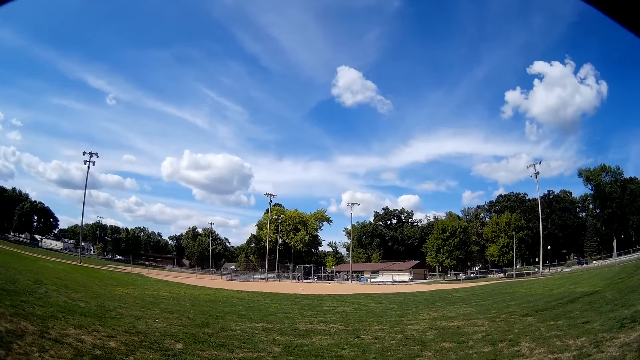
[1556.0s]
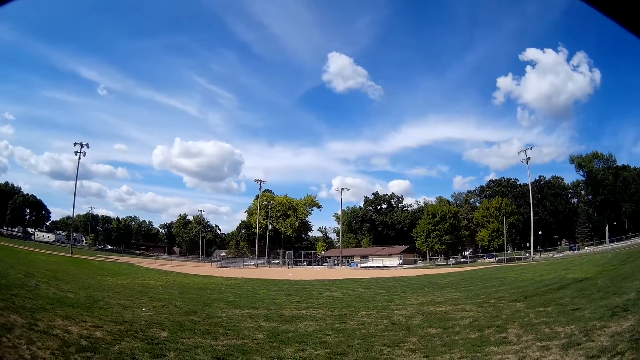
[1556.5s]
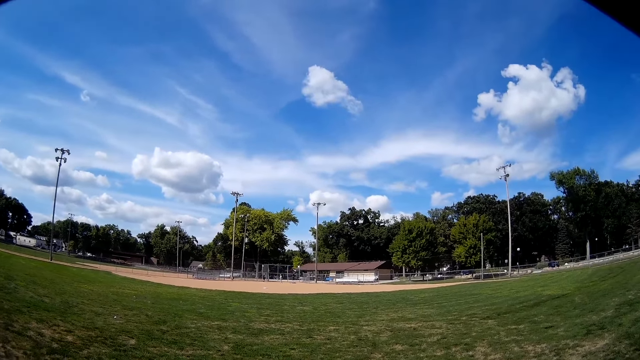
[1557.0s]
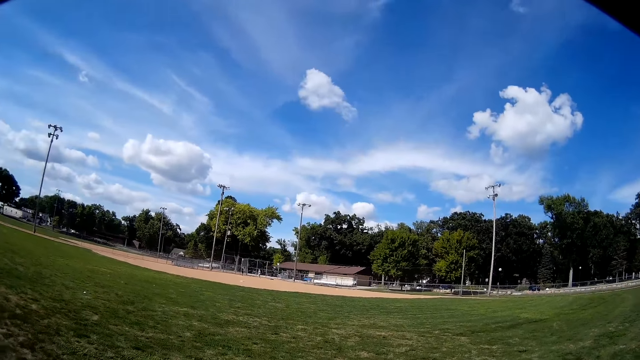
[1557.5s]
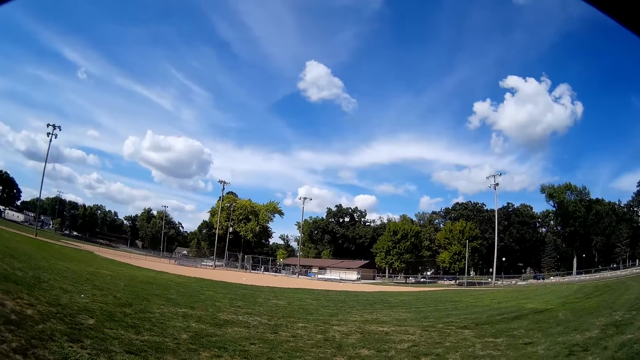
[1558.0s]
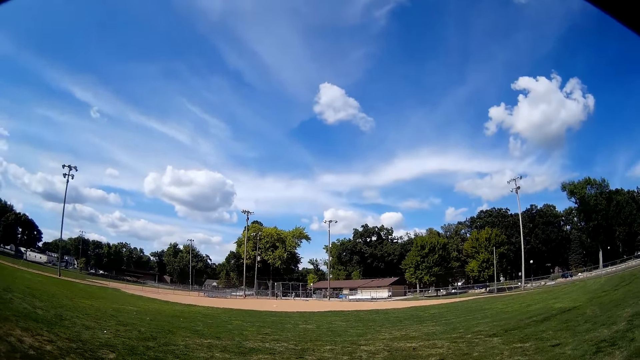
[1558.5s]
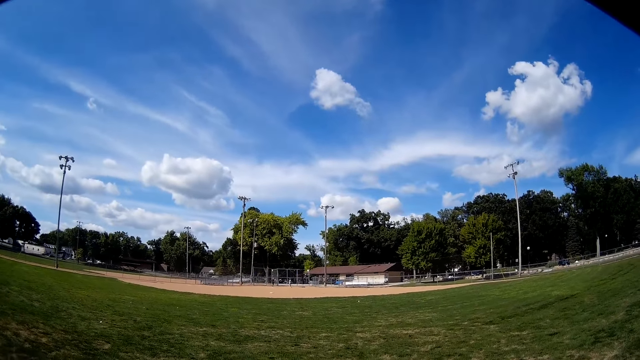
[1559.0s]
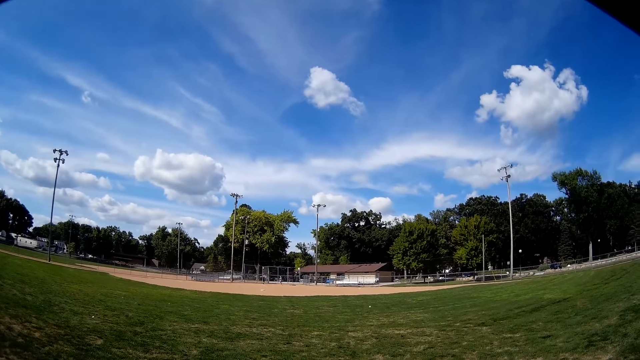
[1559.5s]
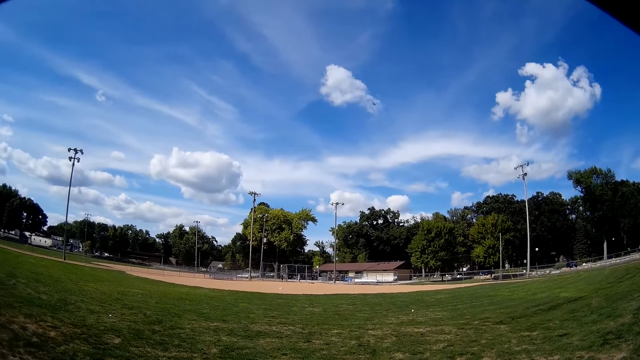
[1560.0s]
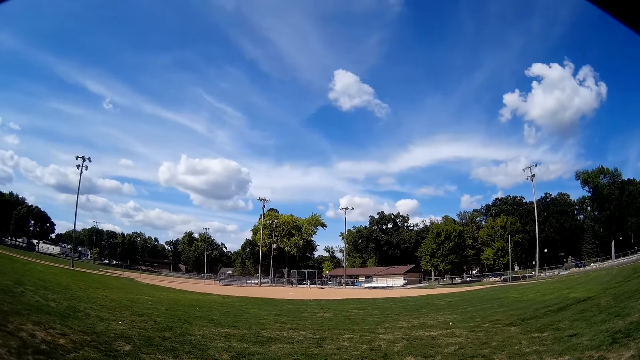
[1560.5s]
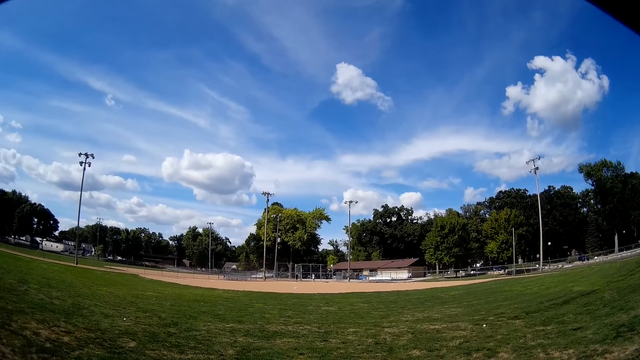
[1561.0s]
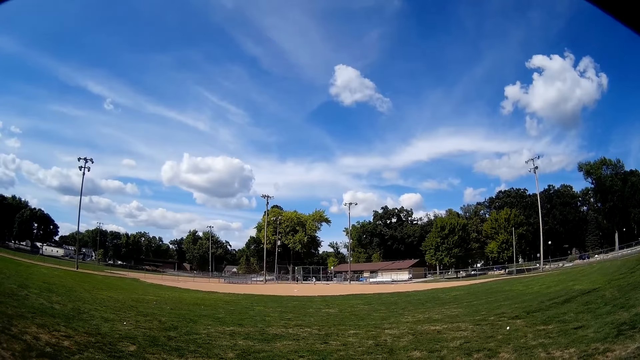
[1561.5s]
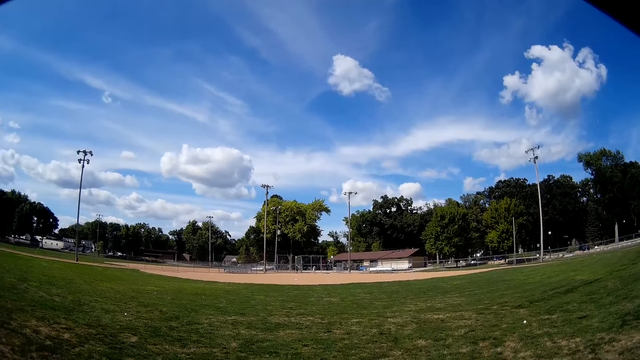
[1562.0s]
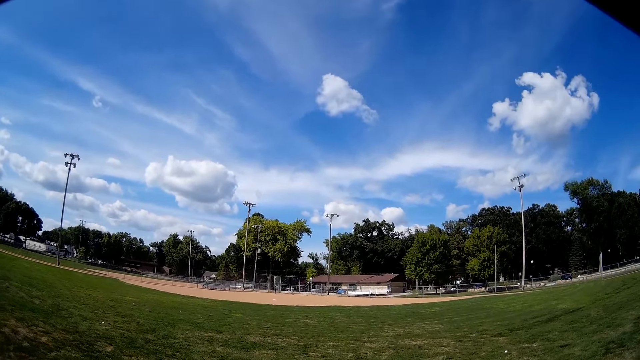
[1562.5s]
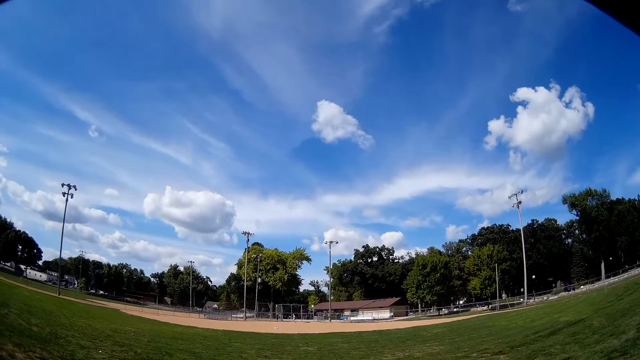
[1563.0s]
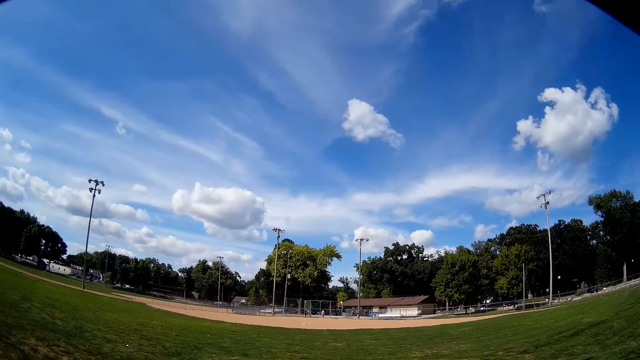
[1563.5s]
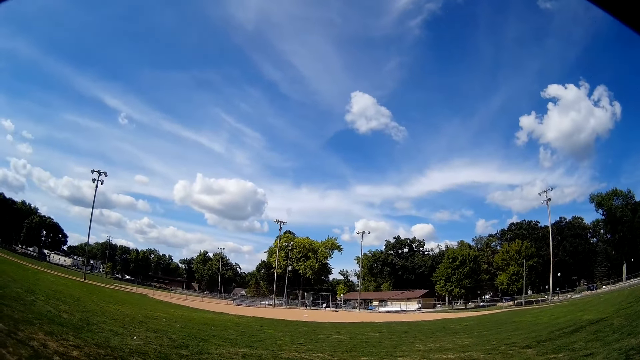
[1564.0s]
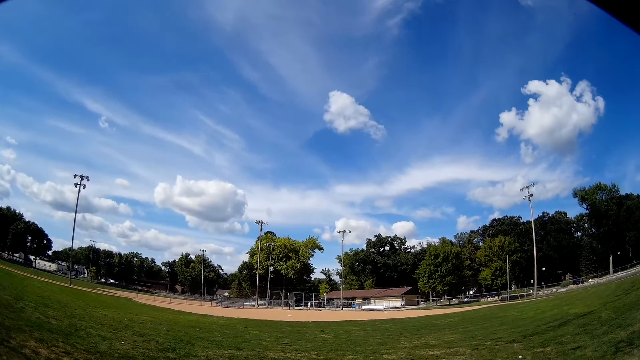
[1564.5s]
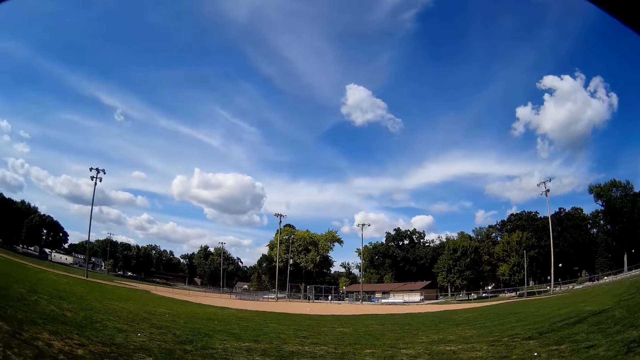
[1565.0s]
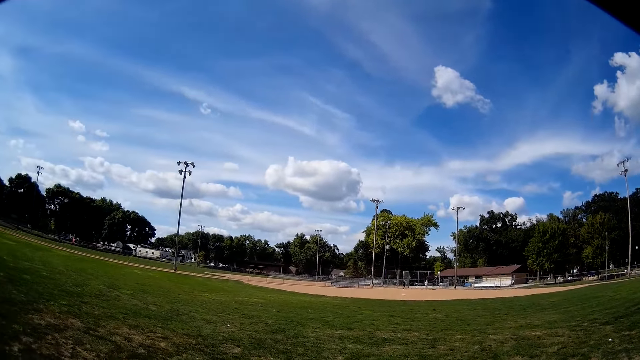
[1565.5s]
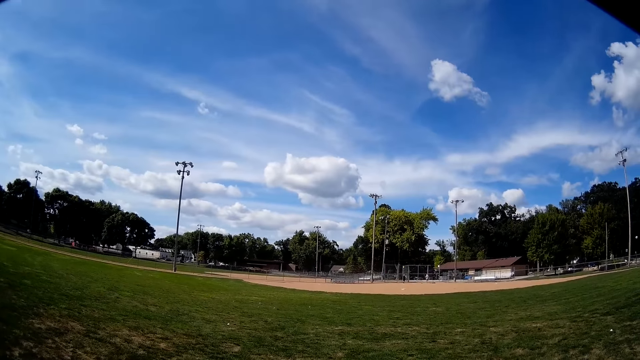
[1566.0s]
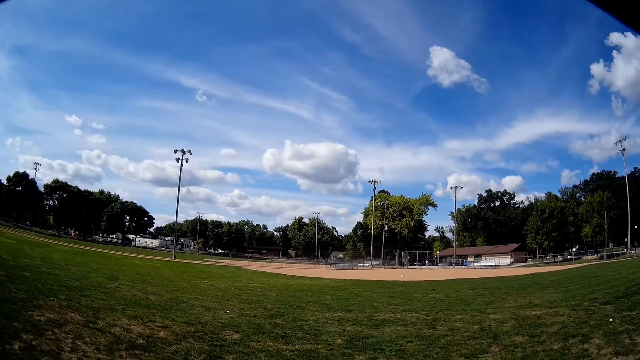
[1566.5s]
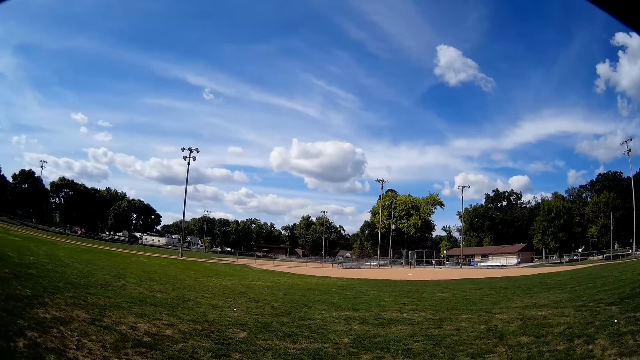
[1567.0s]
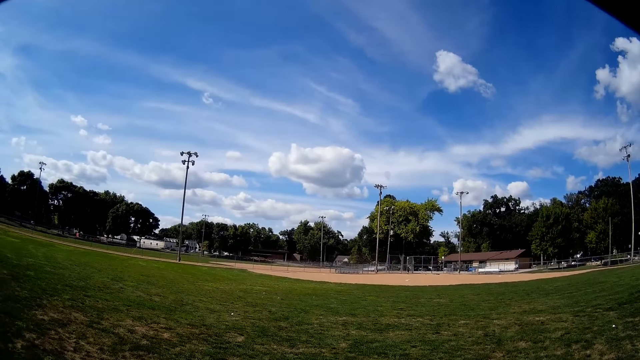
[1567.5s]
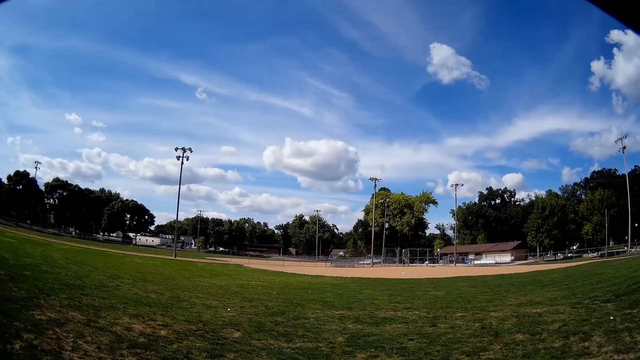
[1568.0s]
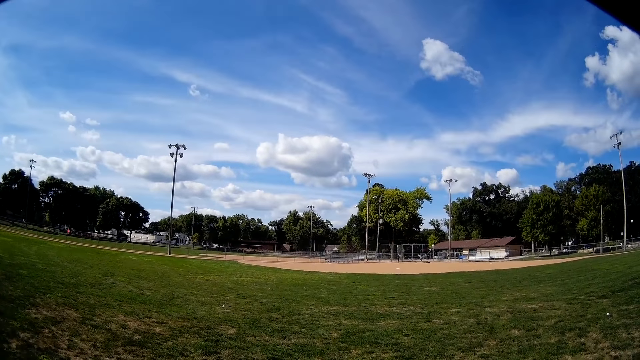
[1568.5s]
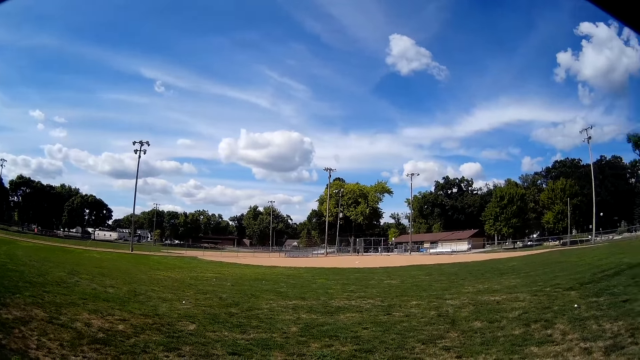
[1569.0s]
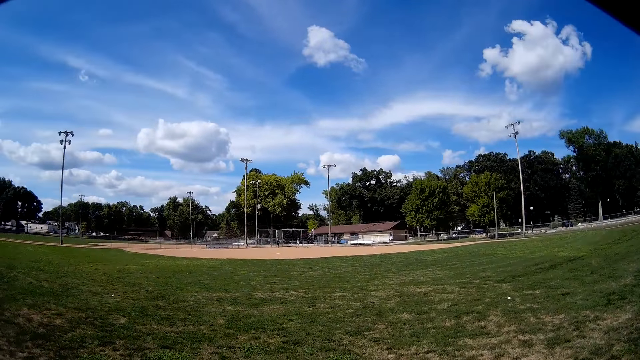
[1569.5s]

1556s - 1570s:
A man throws the baseball to the camera wearer. The camera wearer looks at the baseball.

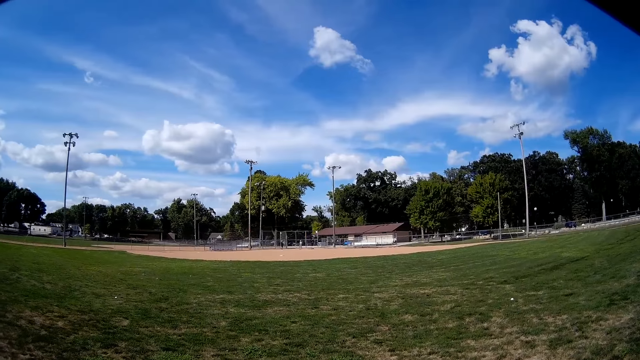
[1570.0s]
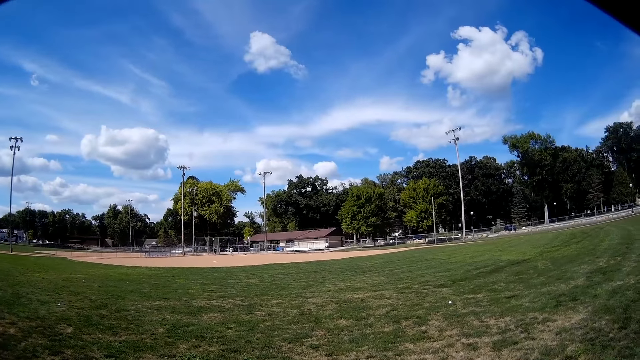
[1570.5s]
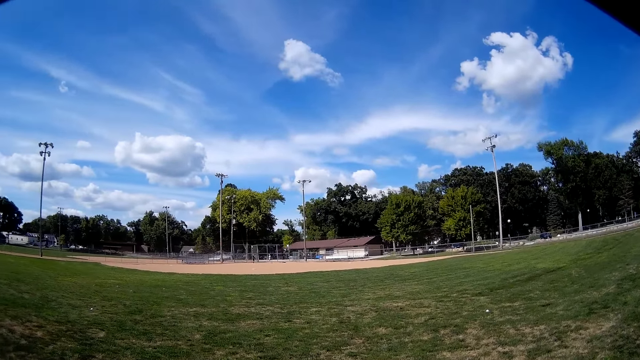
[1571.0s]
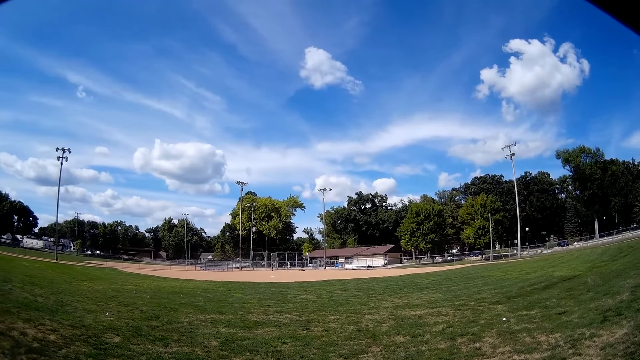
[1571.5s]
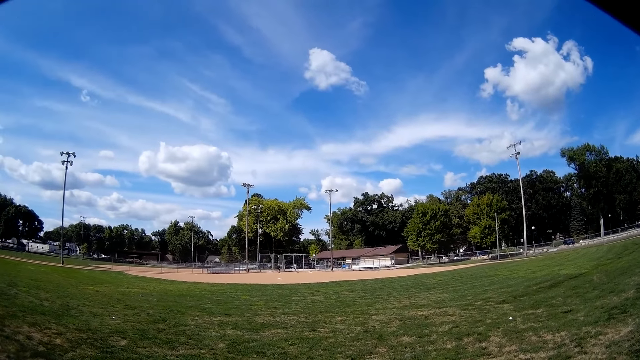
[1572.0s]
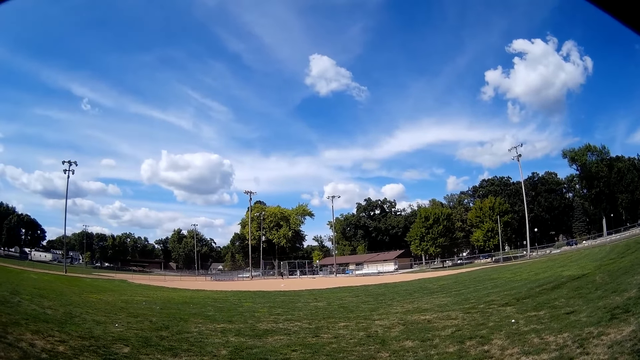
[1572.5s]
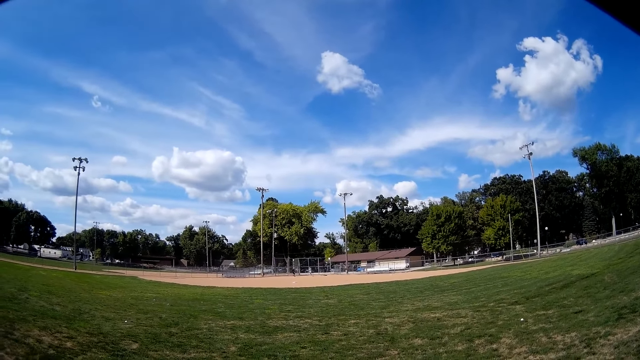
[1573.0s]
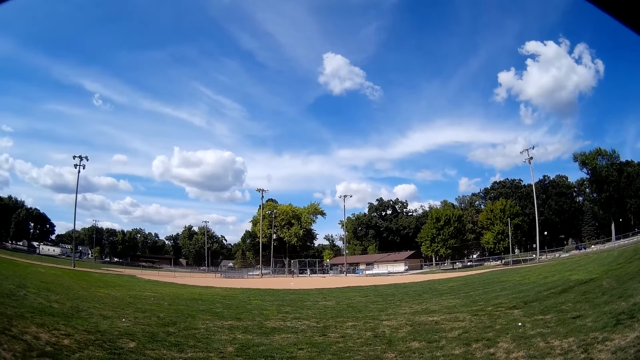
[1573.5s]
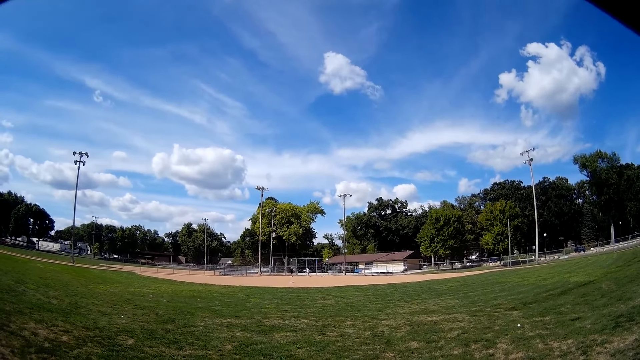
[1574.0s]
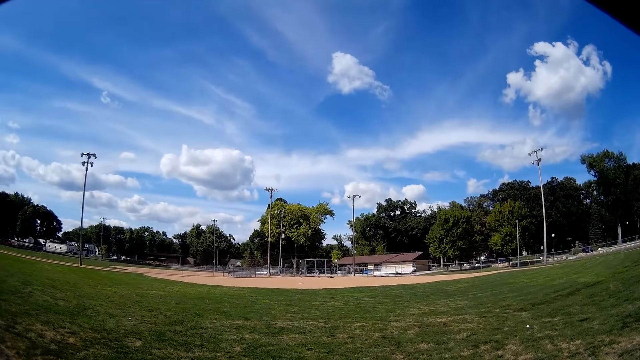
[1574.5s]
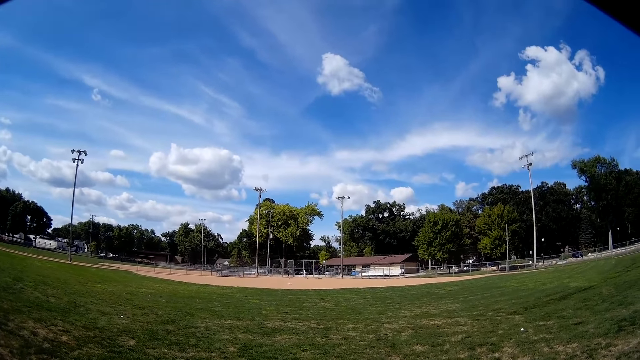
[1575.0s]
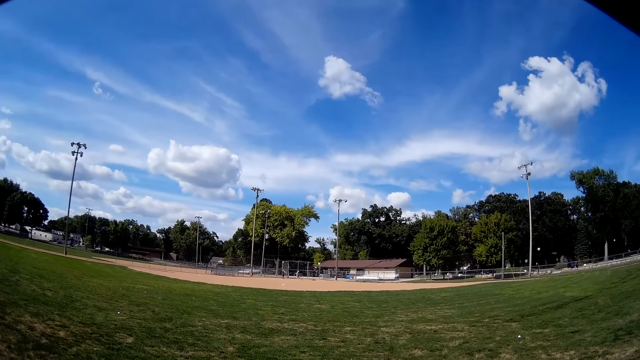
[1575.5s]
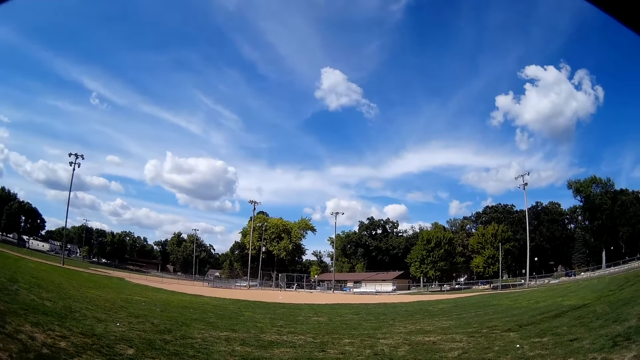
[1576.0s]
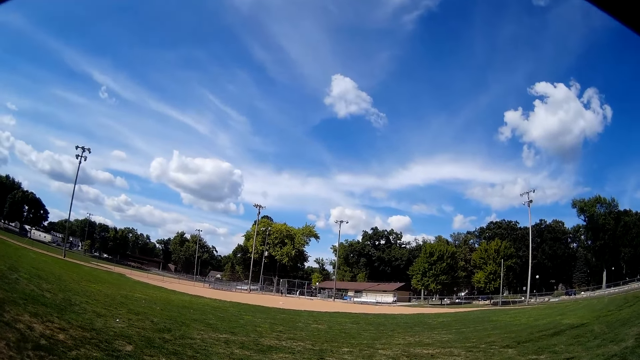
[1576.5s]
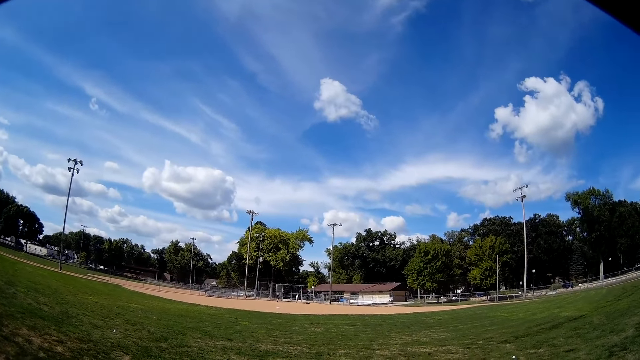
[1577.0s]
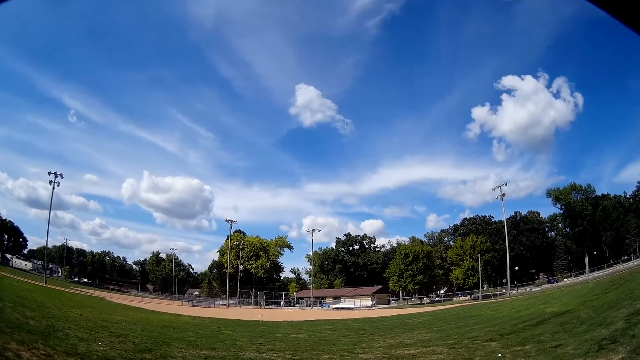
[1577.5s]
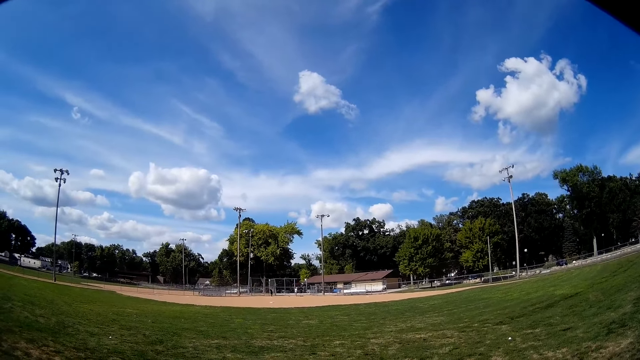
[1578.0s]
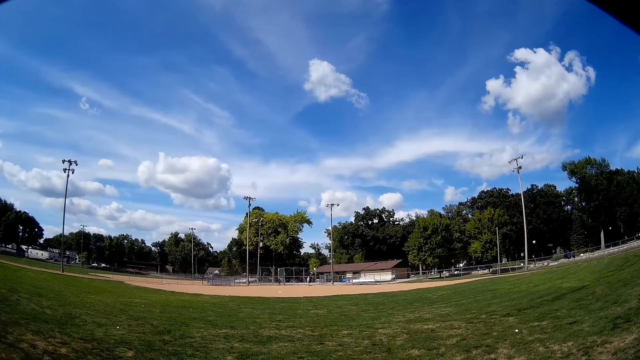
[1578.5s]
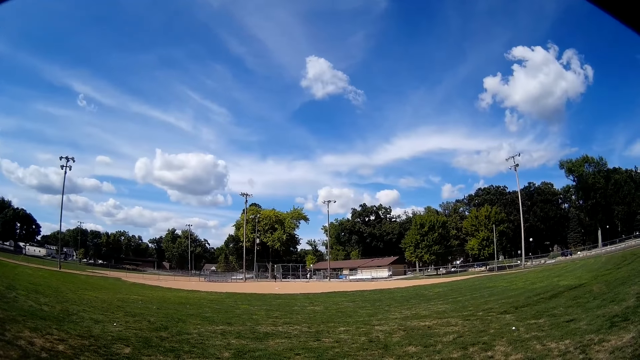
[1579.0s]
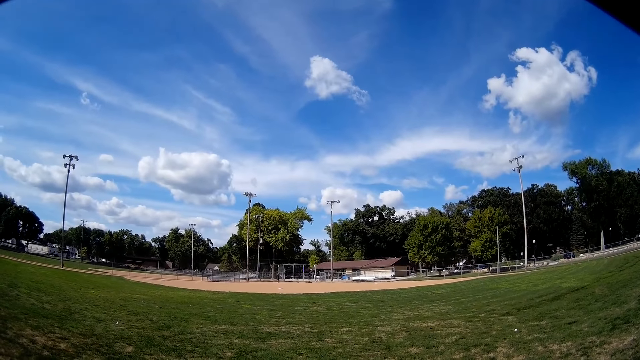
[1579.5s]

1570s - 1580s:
A man walks on the field.
